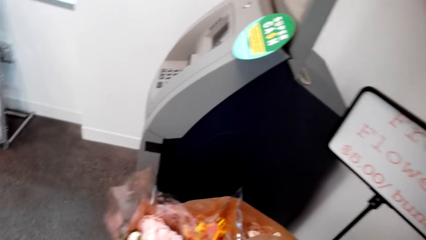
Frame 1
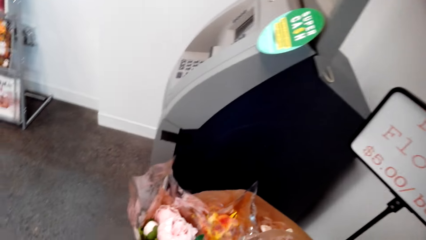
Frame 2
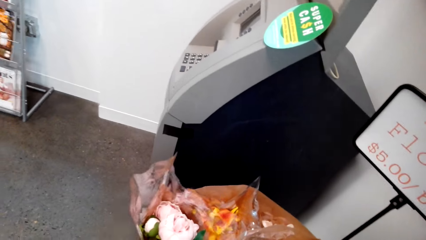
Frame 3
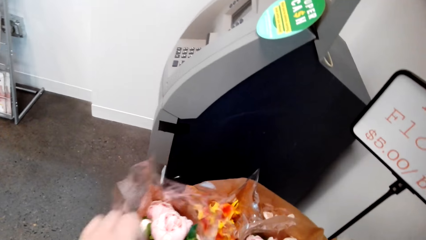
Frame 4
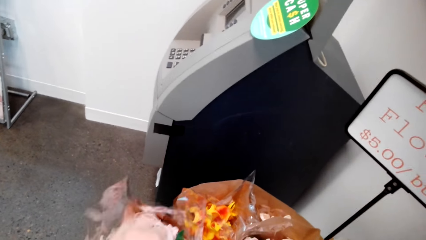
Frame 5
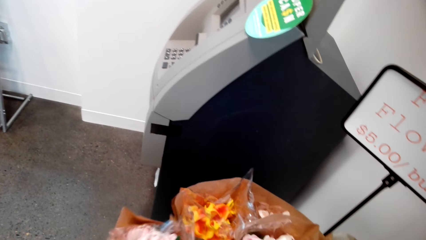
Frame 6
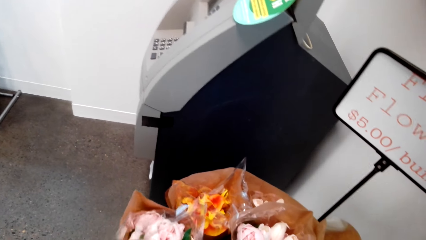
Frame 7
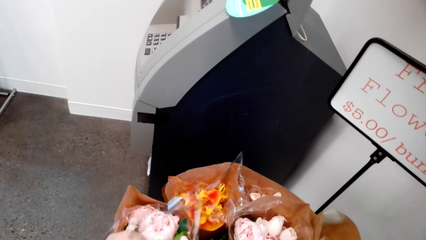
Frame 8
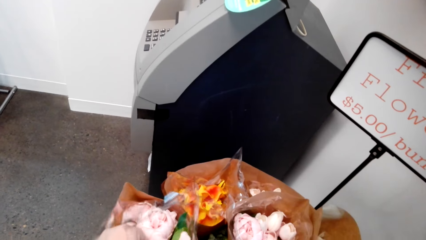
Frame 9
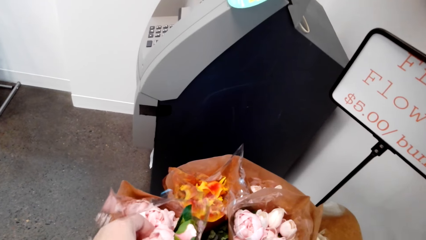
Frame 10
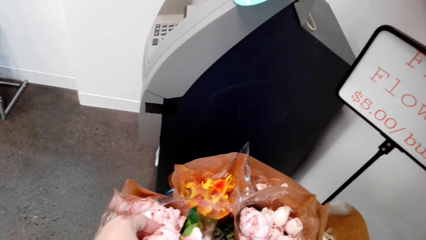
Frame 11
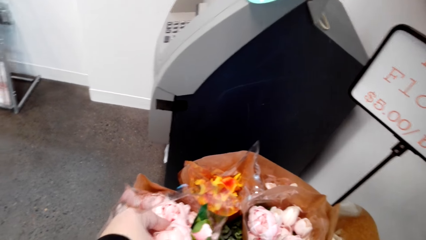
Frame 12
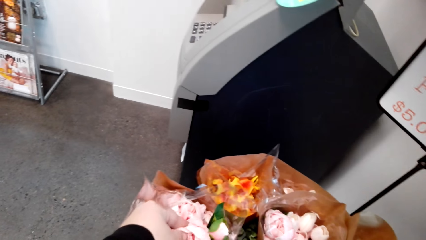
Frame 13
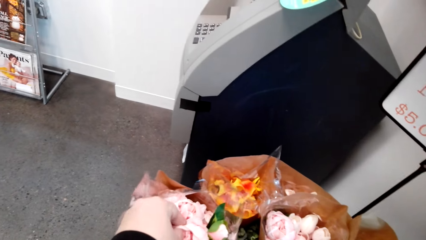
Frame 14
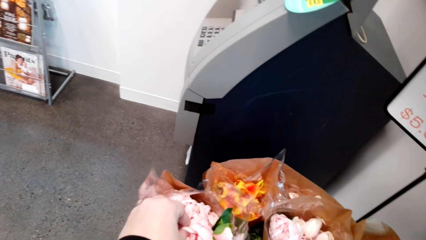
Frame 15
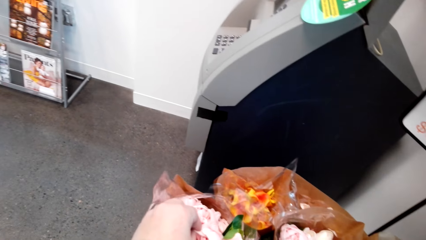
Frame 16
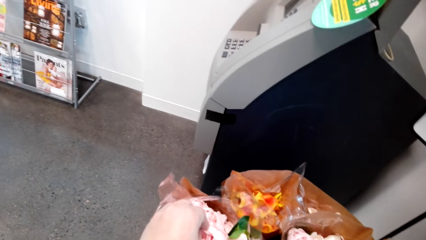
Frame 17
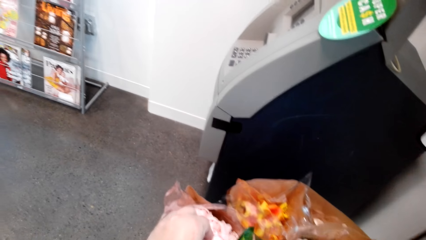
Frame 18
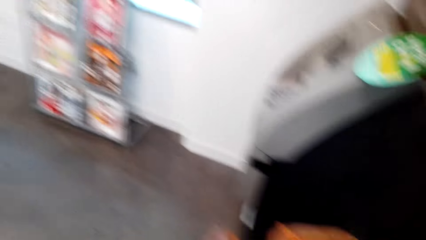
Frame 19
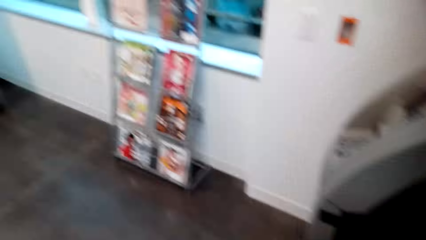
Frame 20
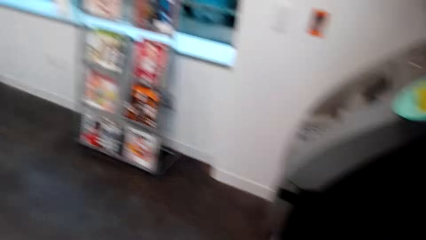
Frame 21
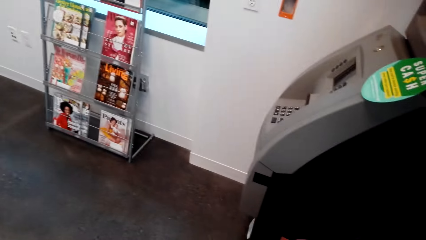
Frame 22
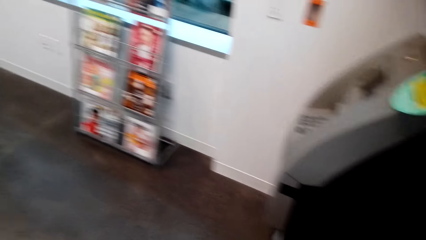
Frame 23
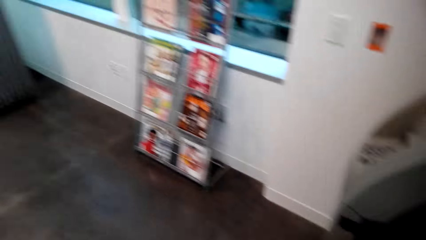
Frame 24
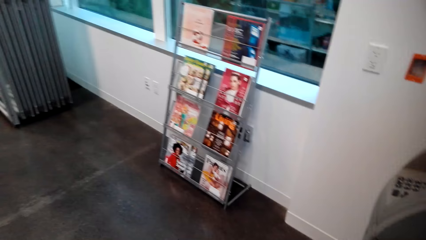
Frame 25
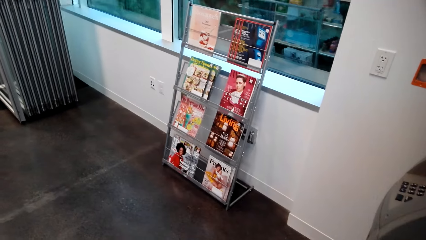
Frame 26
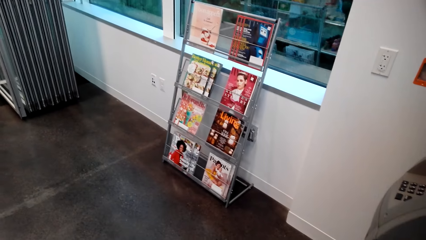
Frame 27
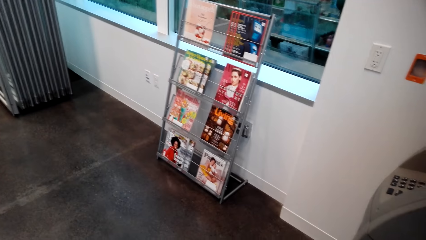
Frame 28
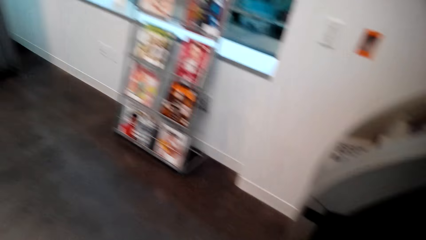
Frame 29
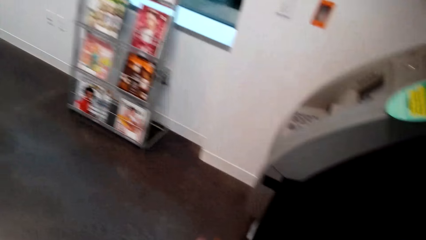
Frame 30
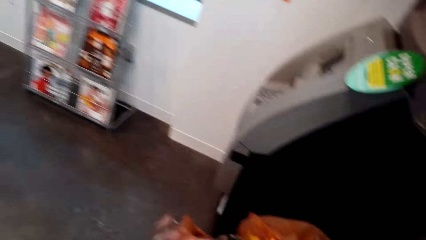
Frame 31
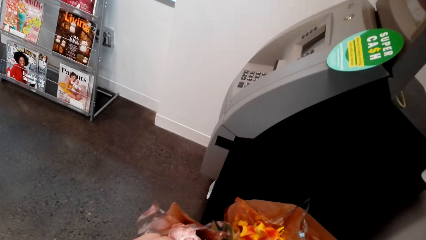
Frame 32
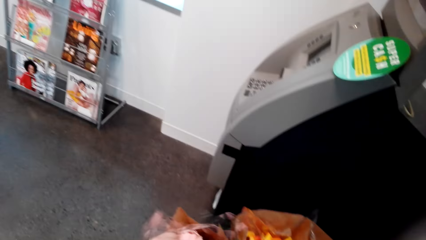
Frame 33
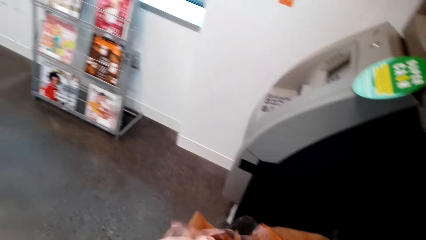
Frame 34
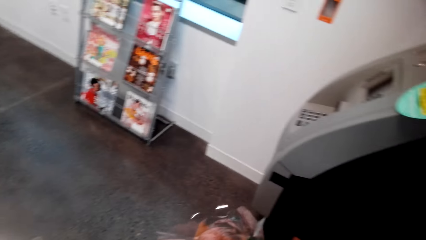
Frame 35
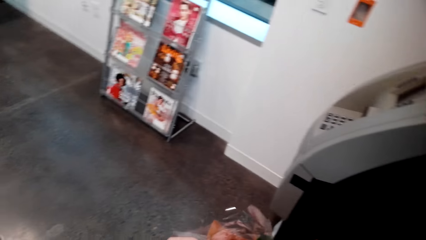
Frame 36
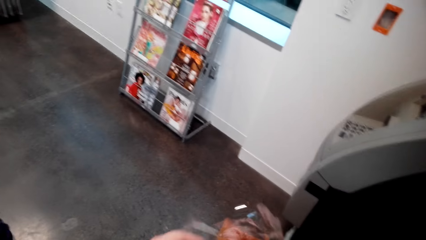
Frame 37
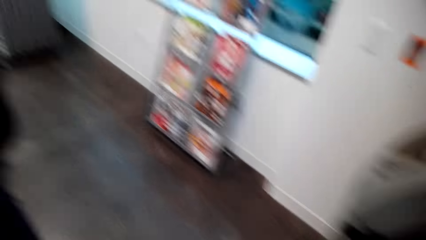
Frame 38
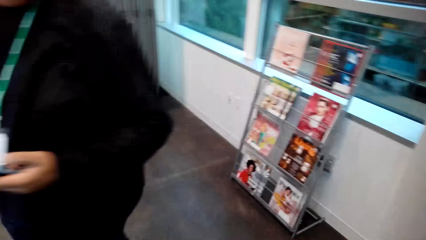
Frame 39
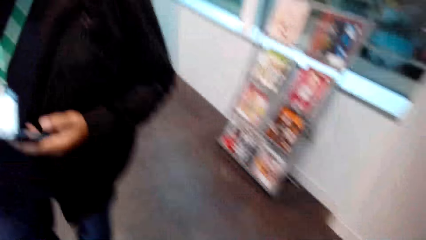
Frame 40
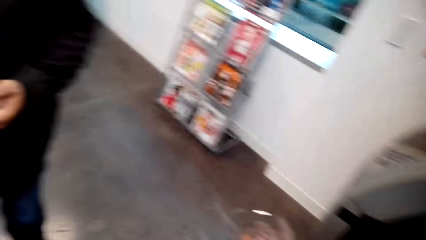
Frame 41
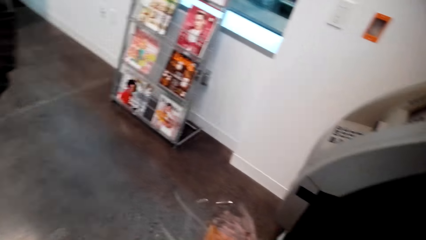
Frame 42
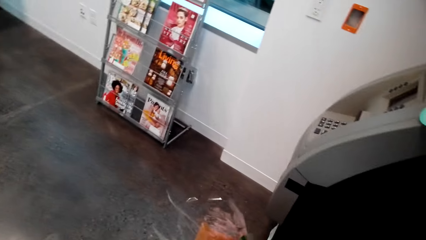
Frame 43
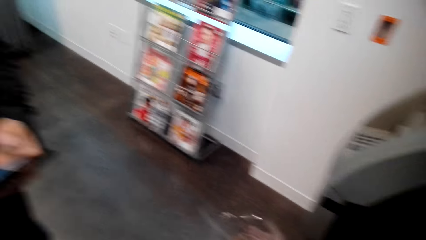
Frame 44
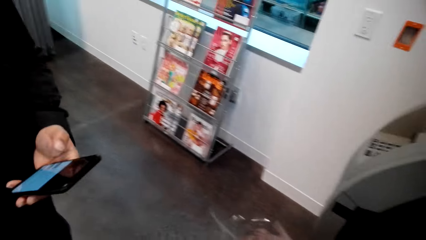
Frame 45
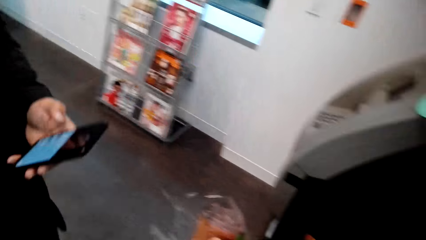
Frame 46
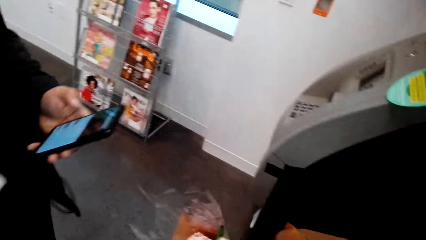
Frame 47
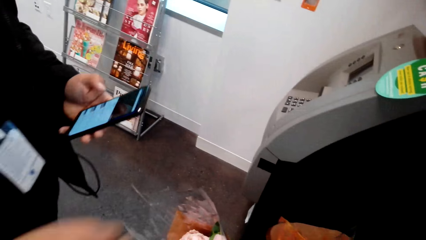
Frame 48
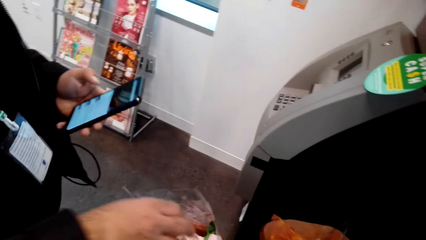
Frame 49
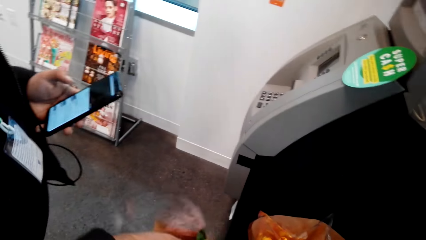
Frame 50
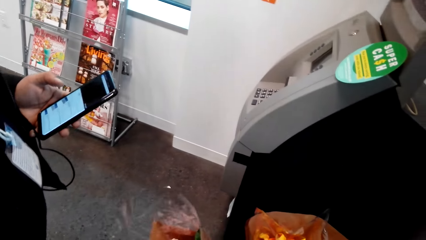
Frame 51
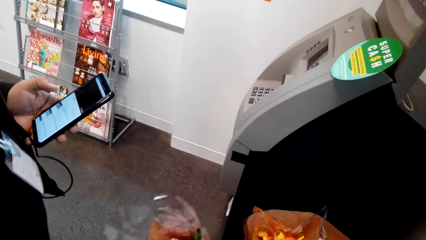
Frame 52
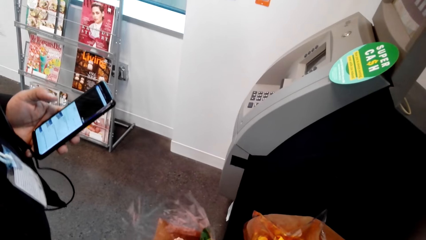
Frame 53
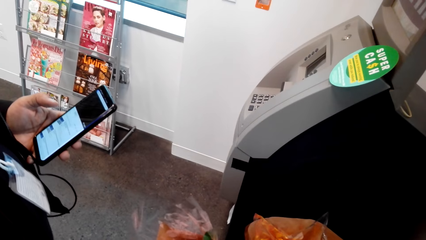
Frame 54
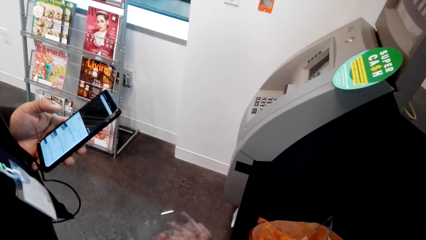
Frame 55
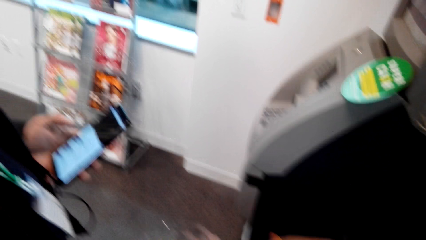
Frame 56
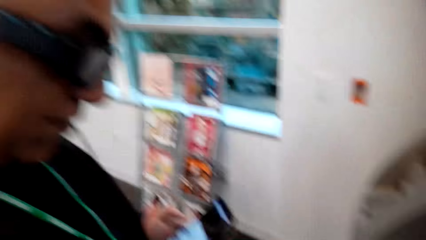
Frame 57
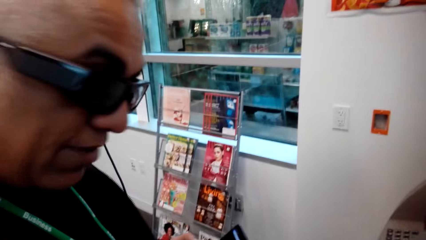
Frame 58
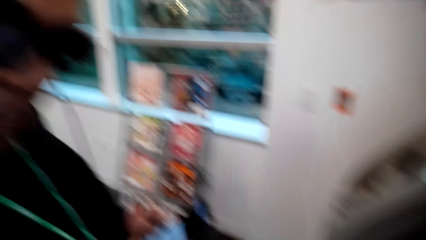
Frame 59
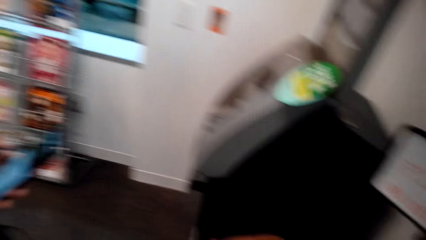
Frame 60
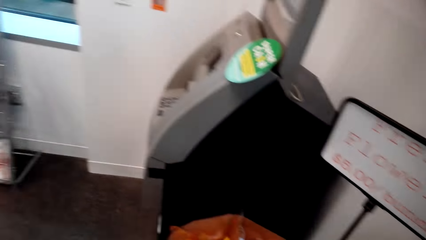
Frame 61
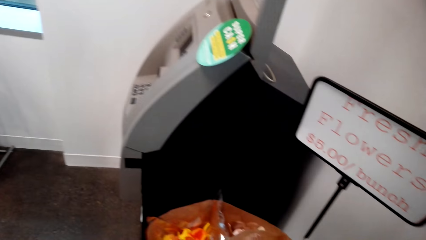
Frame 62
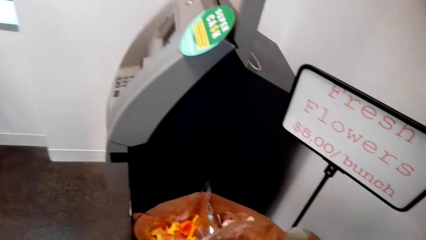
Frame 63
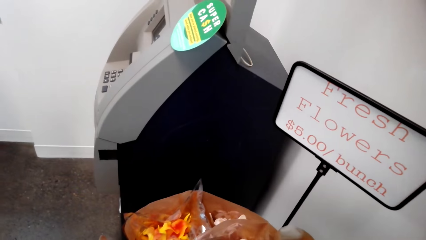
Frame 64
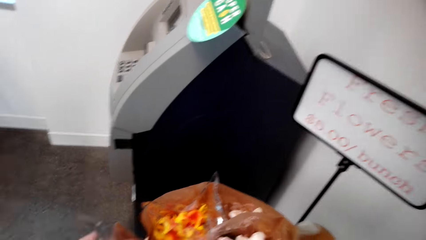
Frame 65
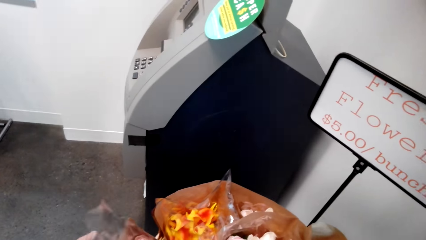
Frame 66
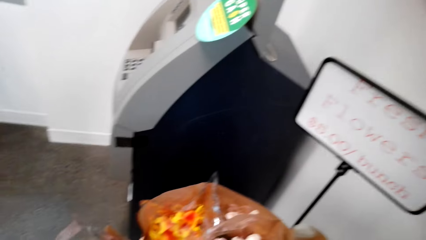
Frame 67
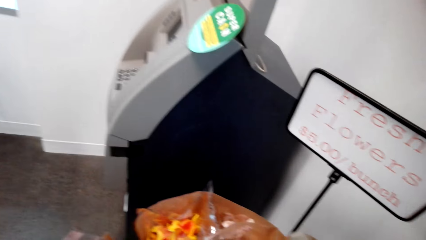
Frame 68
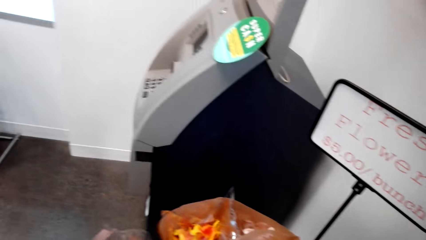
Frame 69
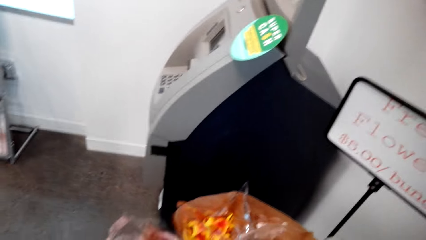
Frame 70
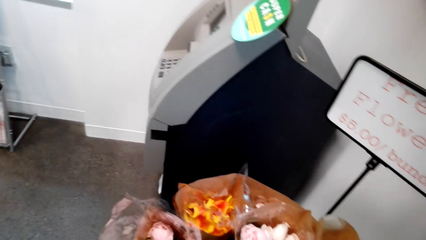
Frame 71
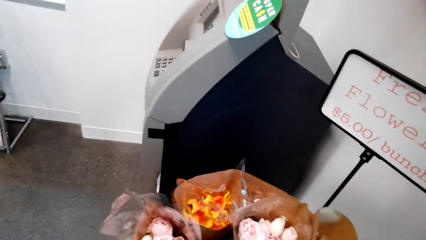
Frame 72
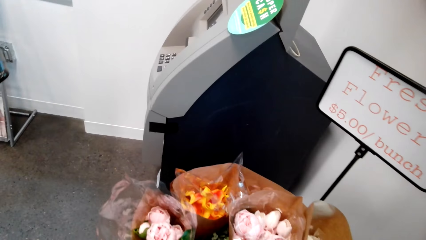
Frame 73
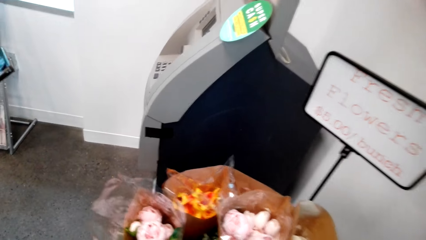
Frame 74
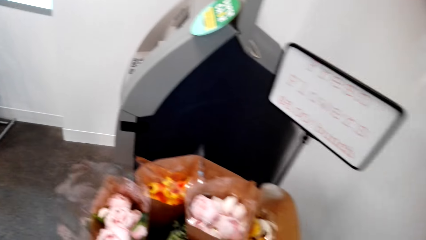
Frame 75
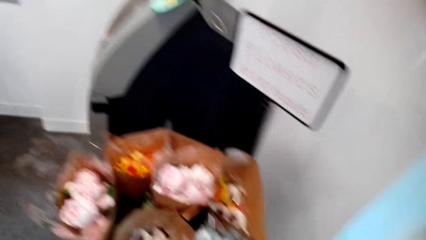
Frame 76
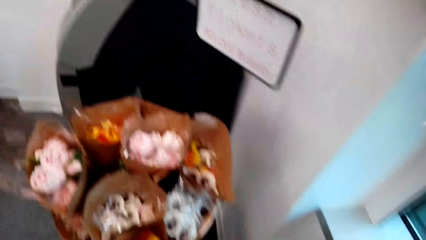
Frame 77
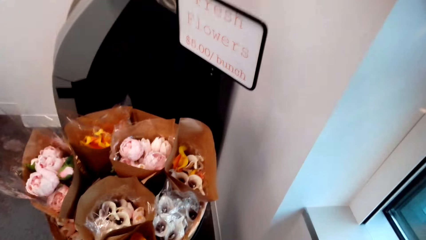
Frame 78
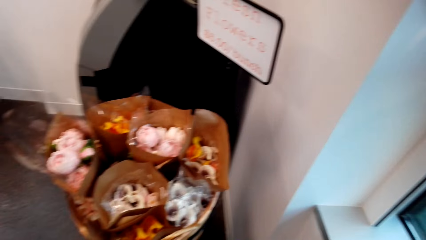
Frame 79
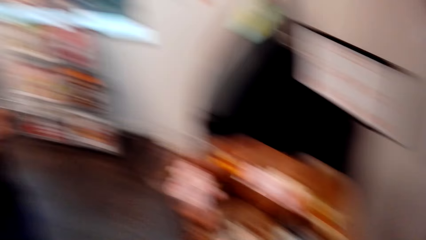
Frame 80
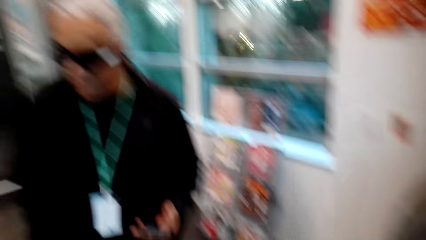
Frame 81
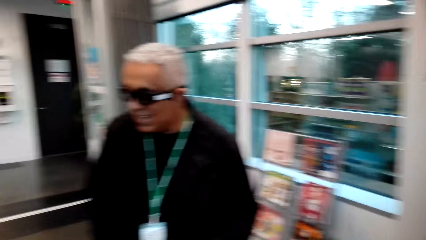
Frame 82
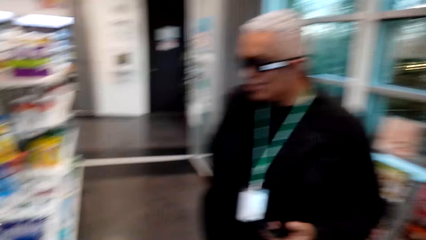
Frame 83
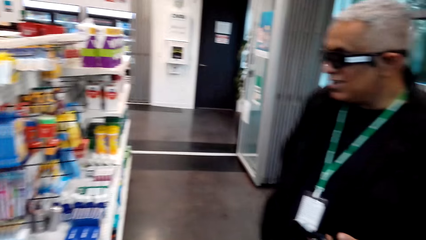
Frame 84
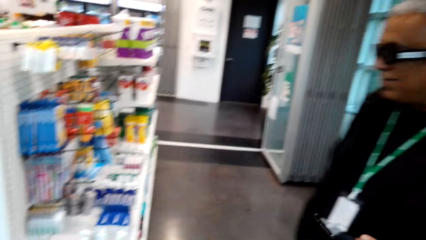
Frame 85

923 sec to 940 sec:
The camera wearer touches flowers with the left hand. They talk to the man. The man stands in the store, walks around in the store, holds a phone in the store, and touches the flowers with the right hand. The camera wearer stands in the store.
